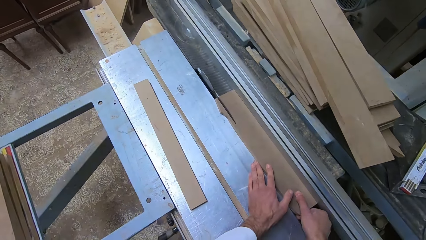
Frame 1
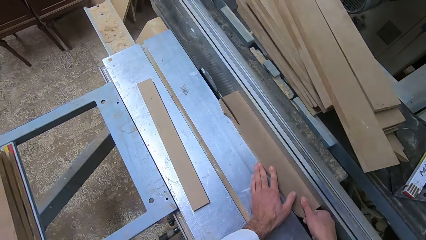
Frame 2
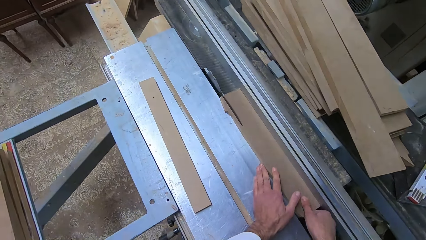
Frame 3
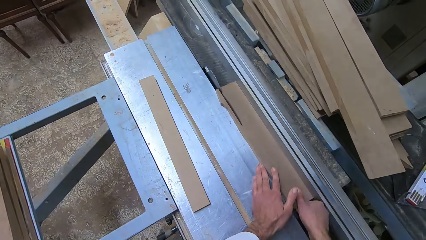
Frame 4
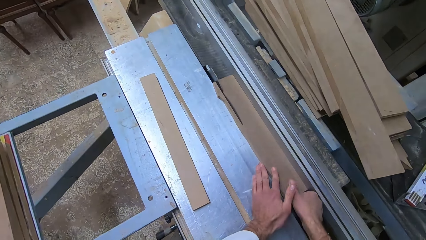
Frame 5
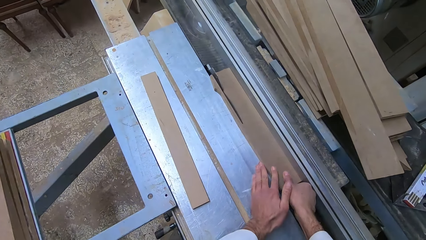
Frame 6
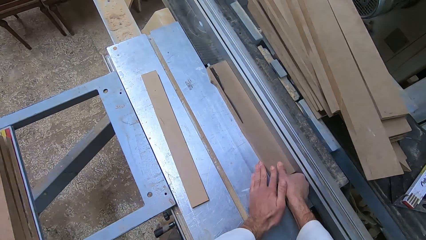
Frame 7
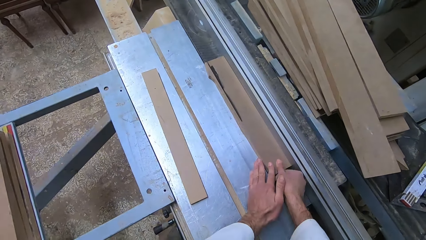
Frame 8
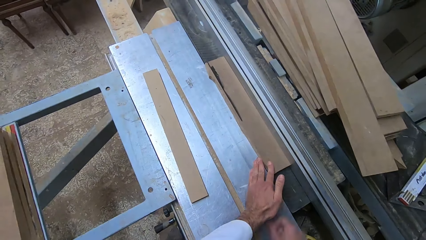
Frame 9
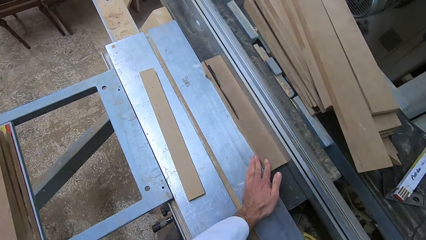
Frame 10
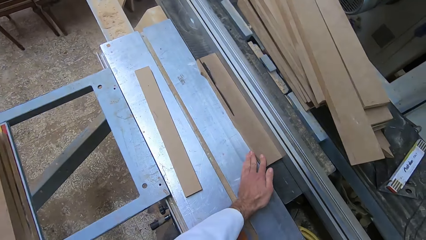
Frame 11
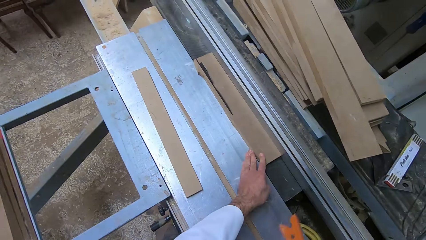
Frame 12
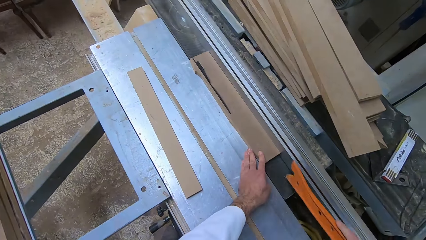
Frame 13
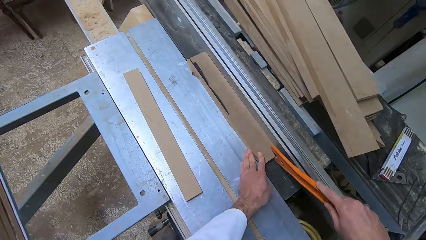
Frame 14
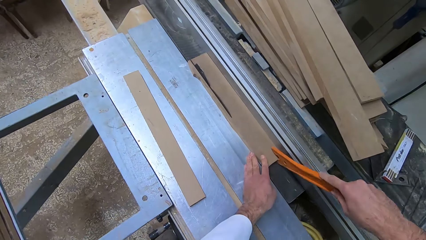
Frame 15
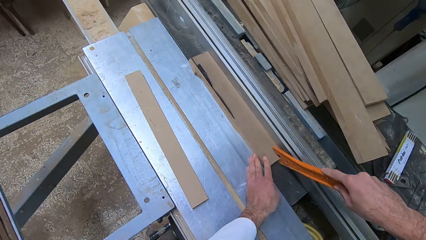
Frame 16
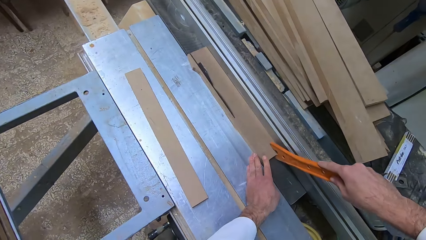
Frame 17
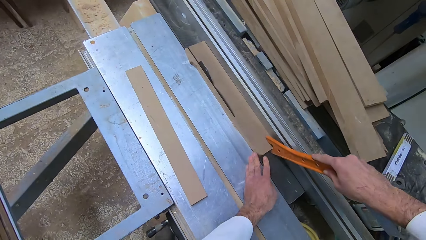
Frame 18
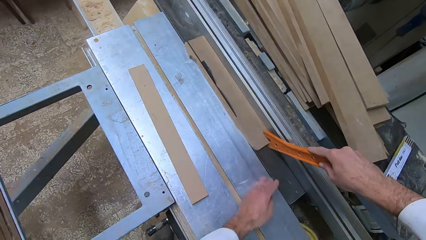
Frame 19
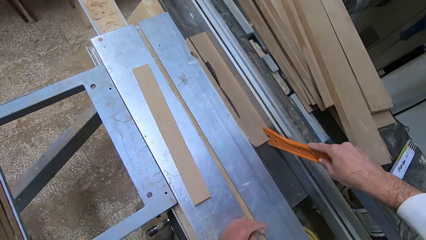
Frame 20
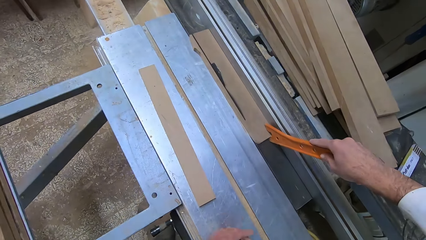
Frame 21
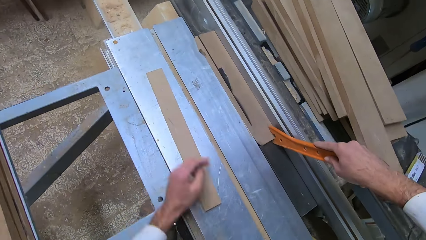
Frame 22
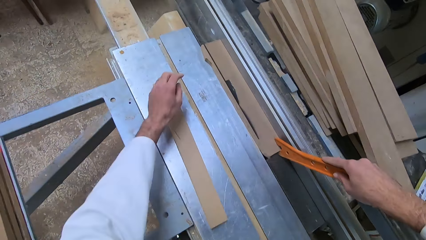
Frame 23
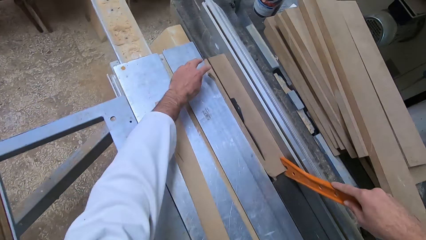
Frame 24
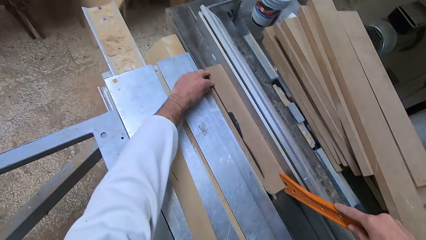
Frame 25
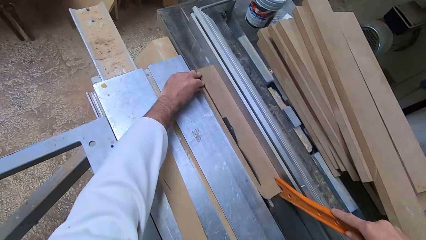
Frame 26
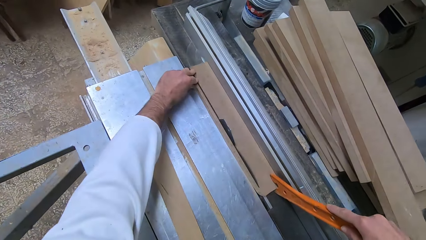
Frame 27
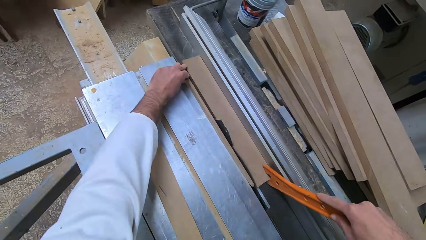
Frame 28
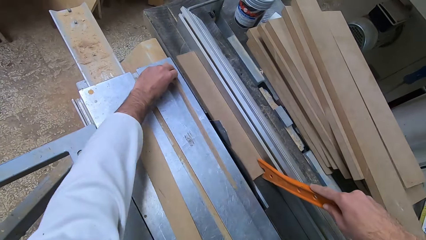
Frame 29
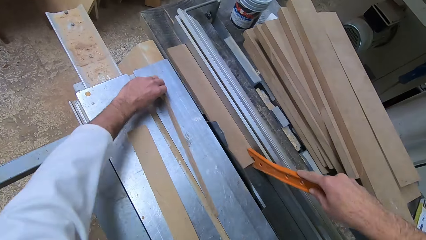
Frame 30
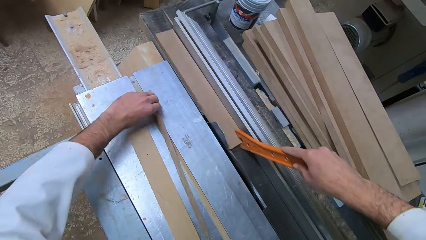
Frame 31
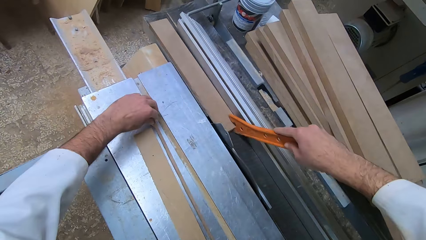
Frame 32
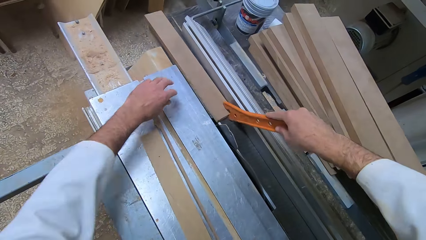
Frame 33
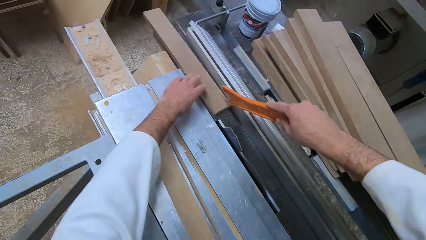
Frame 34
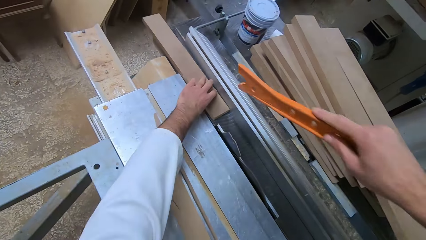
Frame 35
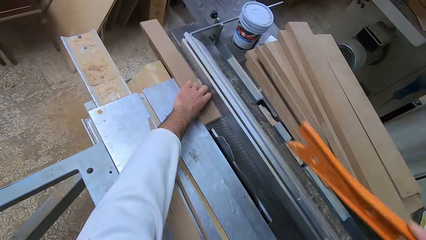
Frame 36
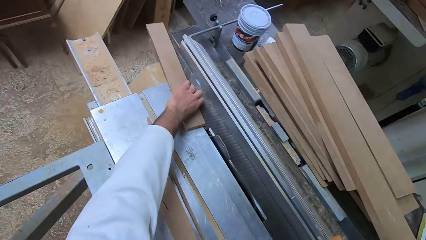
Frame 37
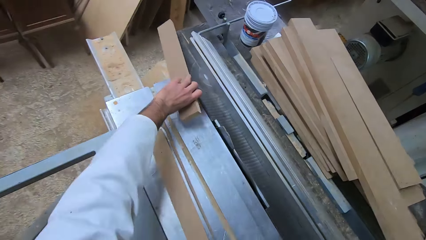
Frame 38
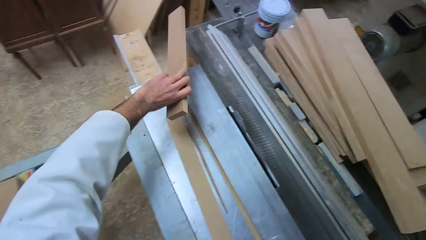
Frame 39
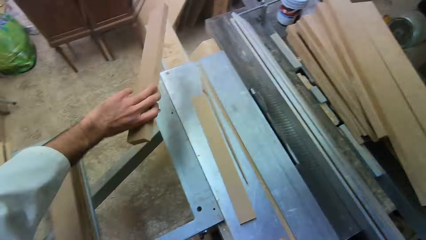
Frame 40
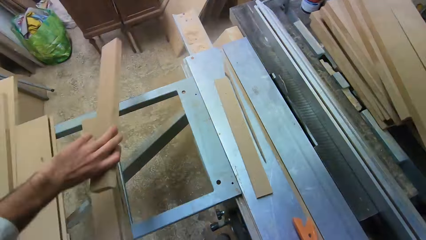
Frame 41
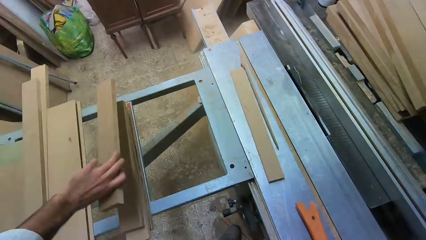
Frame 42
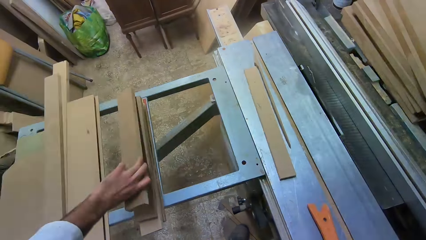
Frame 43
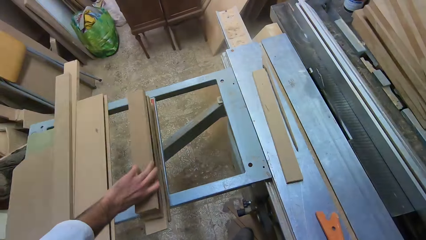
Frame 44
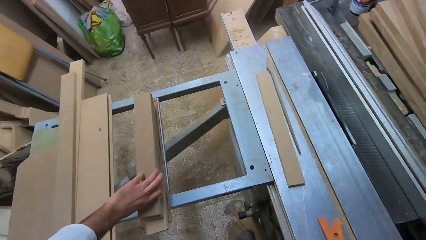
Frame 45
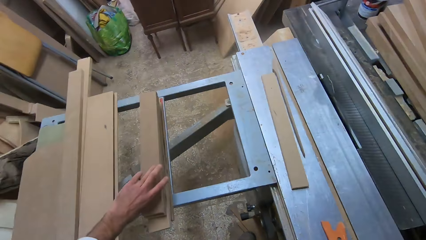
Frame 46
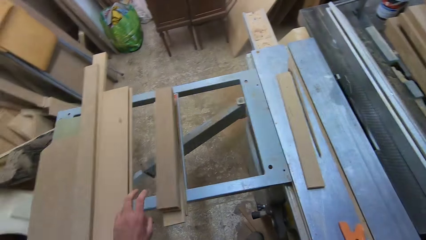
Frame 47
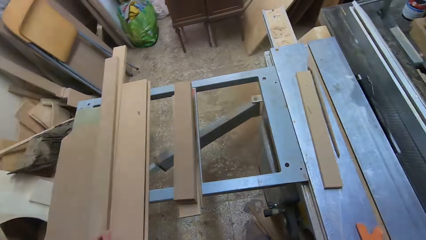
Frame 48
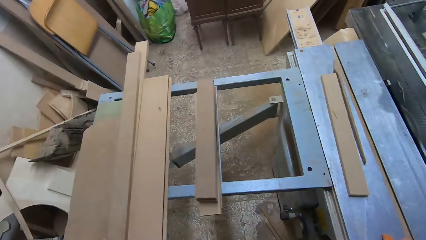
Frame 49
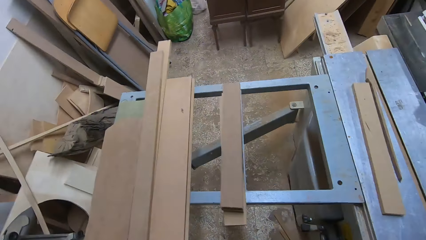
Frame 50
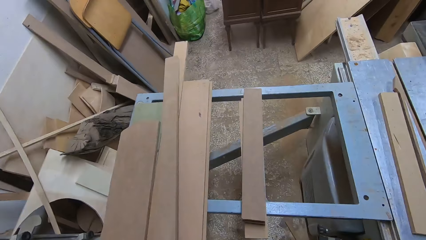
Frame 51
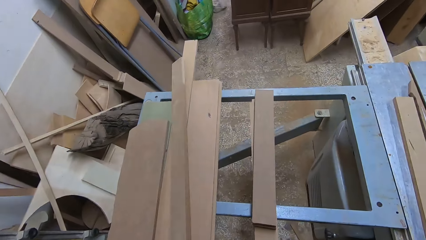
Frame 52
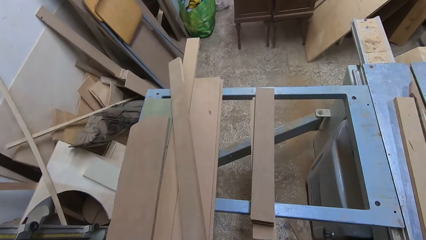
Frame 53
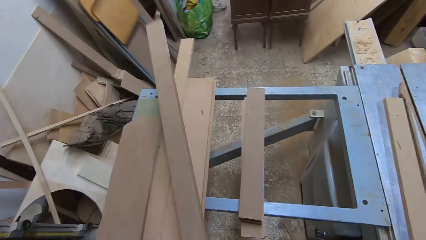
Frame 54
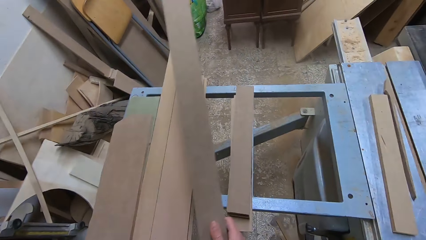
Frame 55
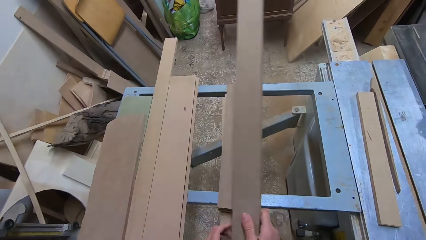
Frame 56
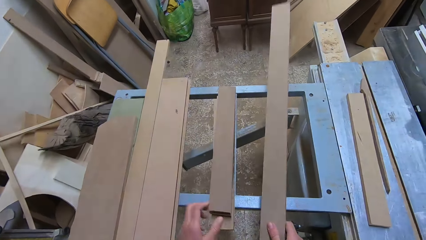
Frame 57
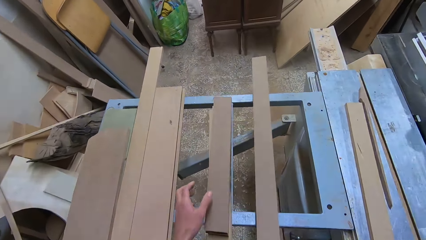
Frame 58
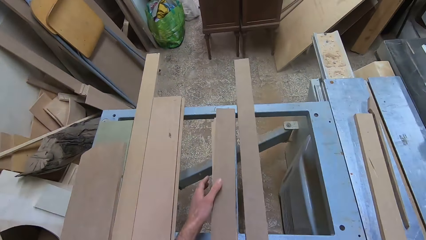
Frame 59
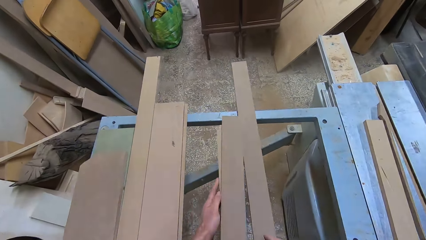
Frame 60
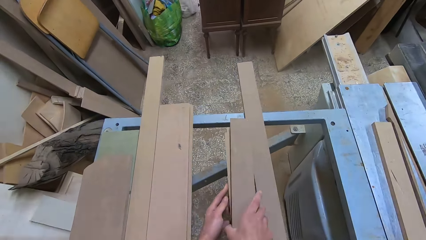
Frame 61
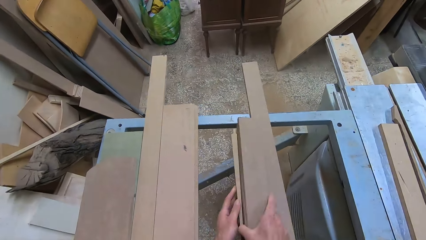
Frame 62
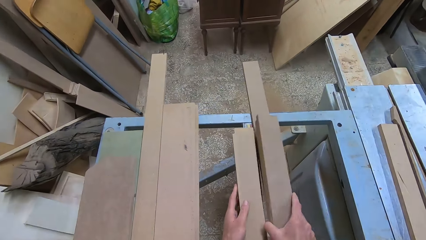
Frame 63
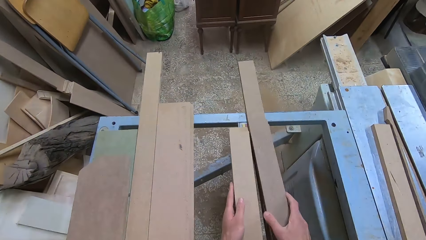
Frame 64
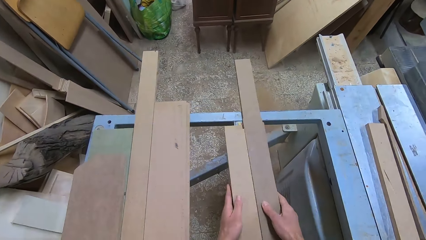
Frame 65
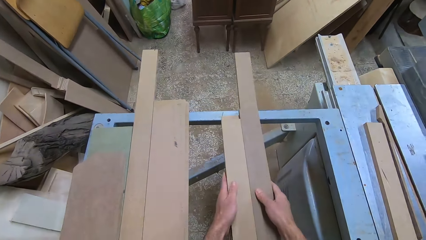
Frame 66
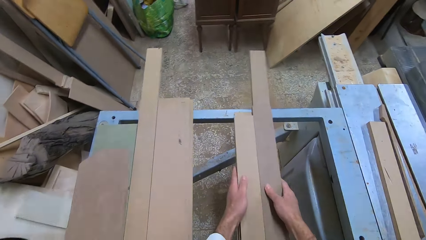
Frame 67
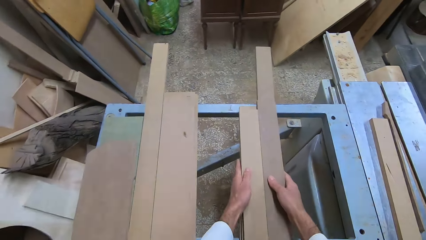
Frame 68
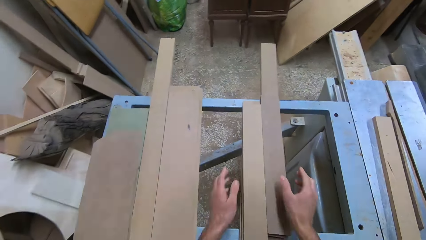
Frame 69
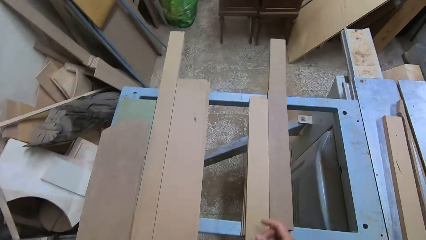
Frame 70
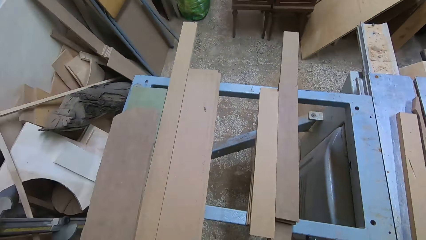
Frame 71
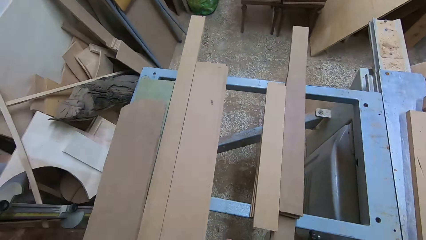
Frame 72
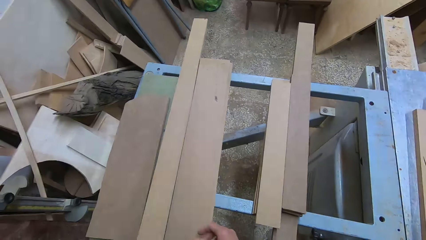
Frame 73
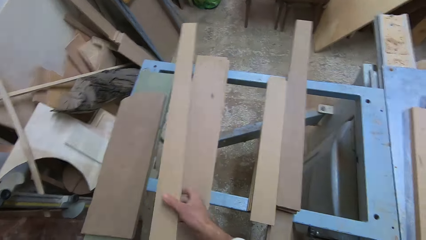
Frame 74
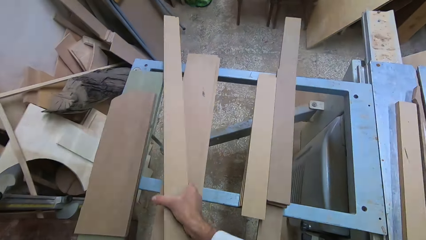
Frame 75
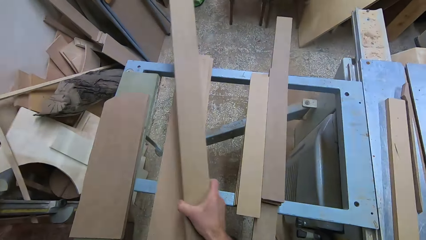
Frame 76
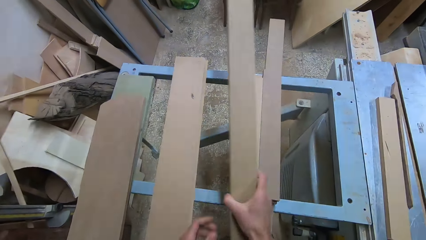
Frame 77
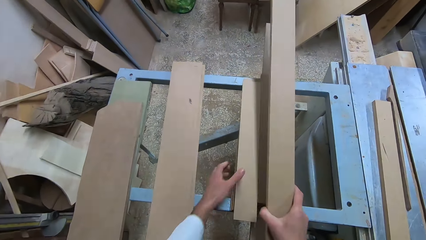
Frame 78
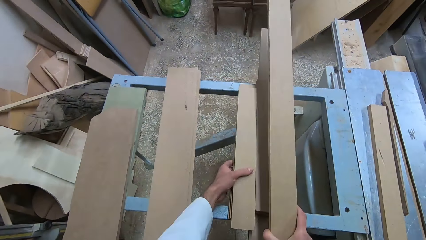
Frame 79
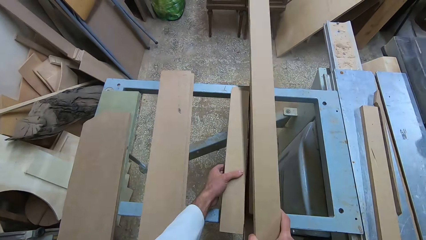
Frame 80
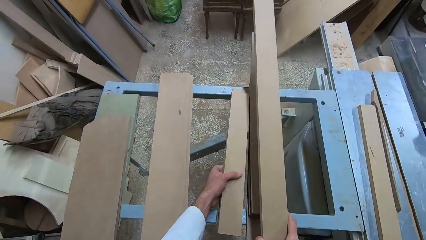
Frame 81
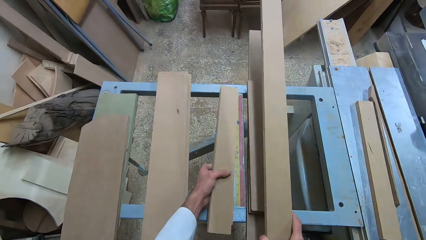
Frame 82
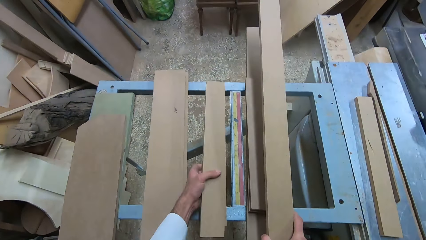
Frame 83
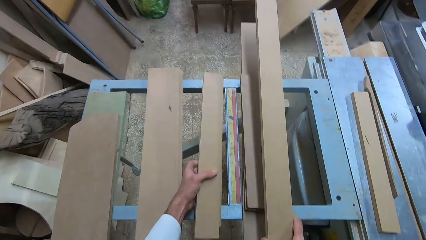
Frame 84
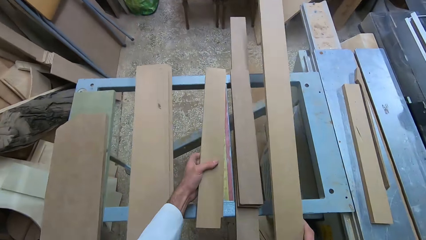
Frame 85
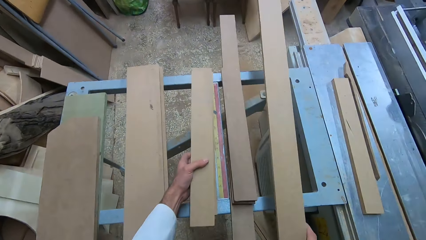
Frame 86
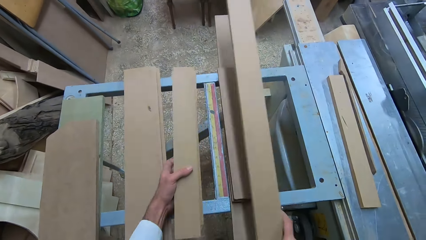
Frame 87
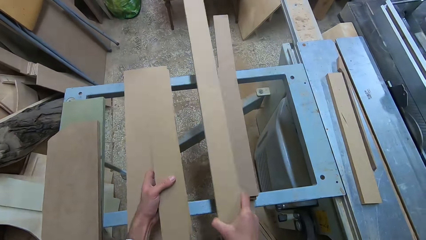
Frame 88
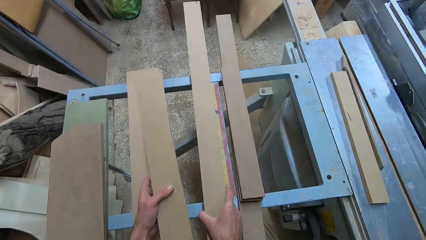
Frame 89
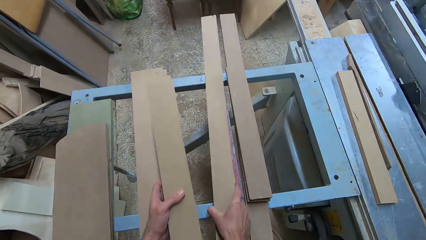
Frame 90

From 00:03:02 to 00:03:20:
The camera wearer removes his right hand from the log of wood or fiberboard. He picks up the plastic ruler with his right hand. He pushes the log of wood along the blade of the table saw with the plastic ruler in his right hand. He repositions the first half of the cut log of wood on the blade of the table saw with his left hand. He holds the other edge of the log of wood with his left hand. He repositions the first half of the cut log of wood on the blade of the table saw with his left hand again. He picks up the other half of the cut wood with his left hand. He drops the log of wood in his left hand on the iron rail. He picks up a log of wood from the pile on the iron rail with both hands. He drops the log of wood on the iron rail with his right hand and removes his left hand from the log of wood. He grabs two logs of wood with both hands. He measures the fiberboards. He removes both hands from the log of wood. He picks up a log of wood from the pile on the iron rail with both hands. He picks up a log of wood from the pile on the iron rail with his left hand.
